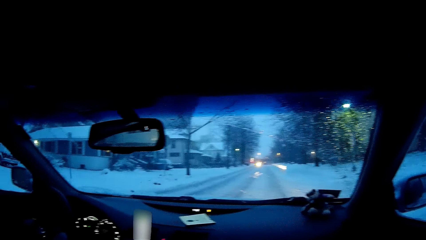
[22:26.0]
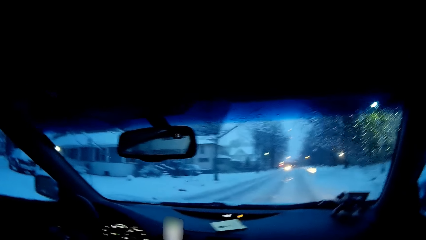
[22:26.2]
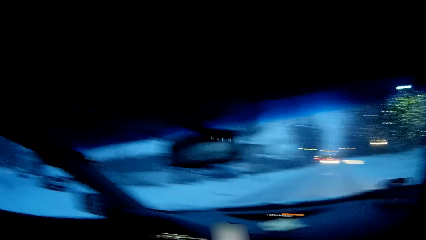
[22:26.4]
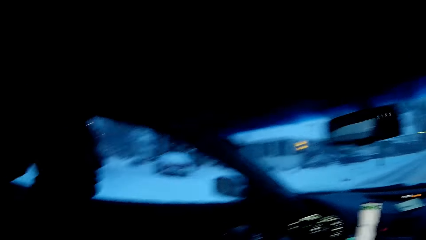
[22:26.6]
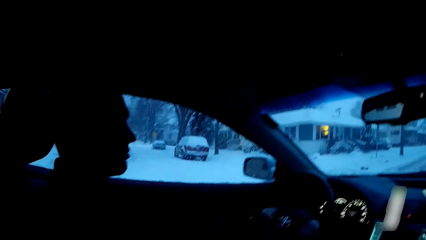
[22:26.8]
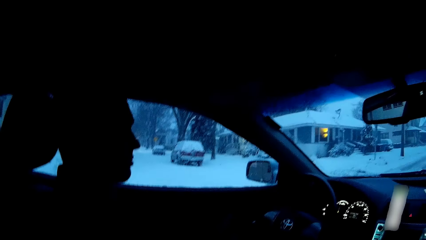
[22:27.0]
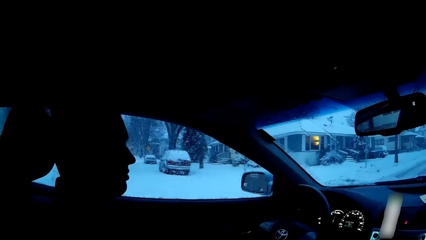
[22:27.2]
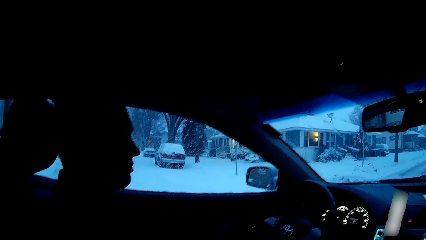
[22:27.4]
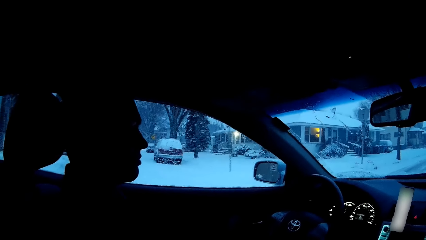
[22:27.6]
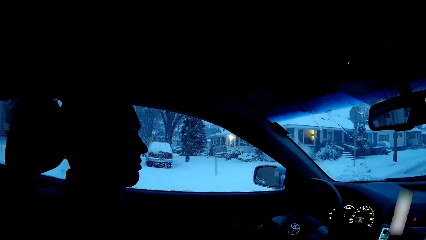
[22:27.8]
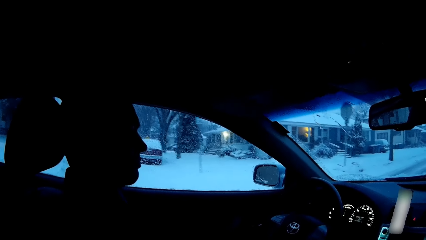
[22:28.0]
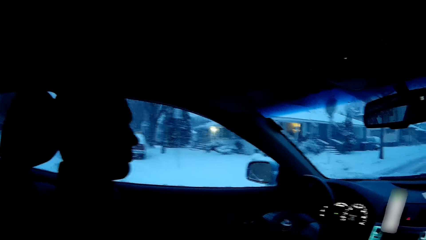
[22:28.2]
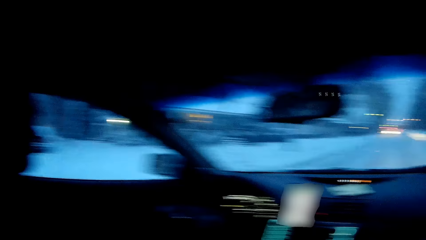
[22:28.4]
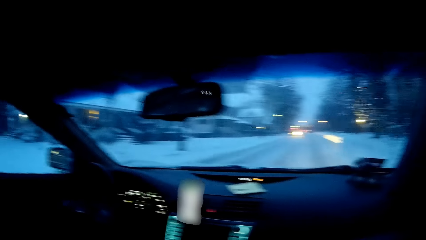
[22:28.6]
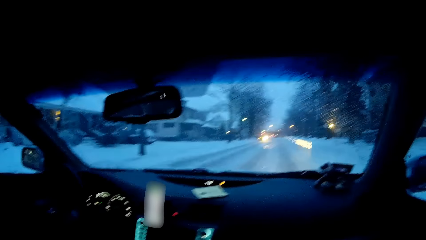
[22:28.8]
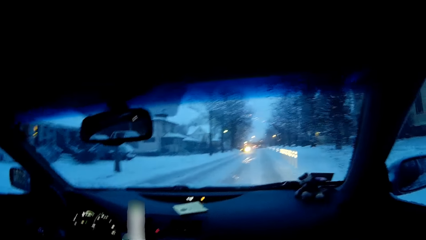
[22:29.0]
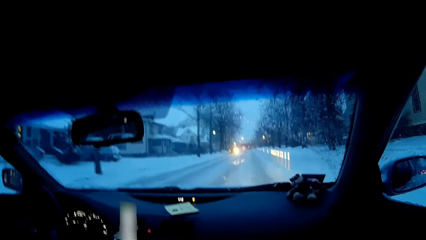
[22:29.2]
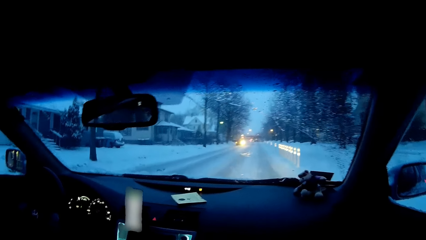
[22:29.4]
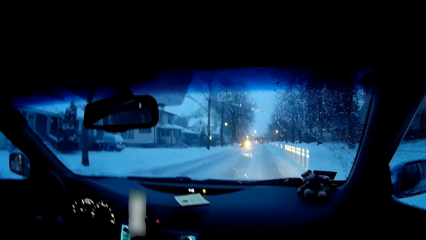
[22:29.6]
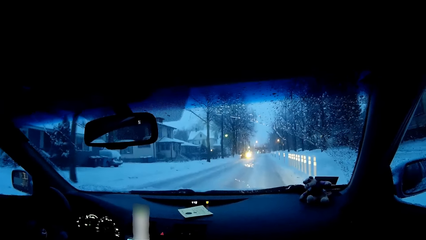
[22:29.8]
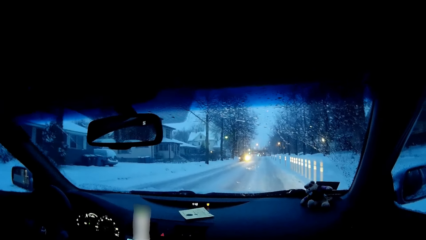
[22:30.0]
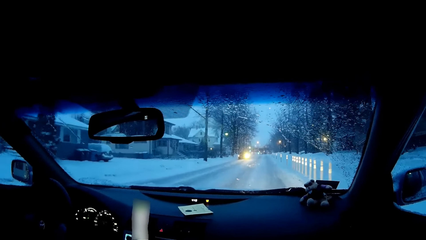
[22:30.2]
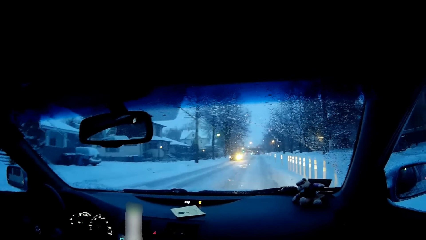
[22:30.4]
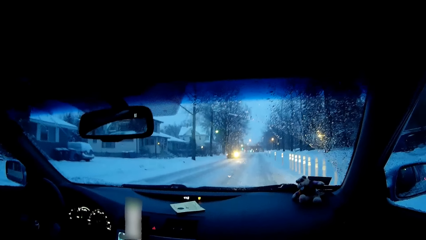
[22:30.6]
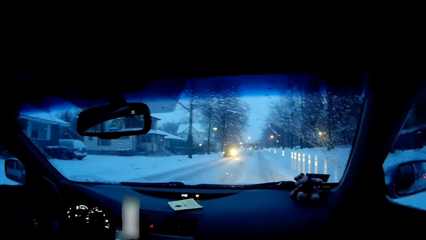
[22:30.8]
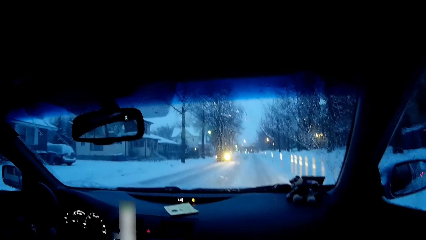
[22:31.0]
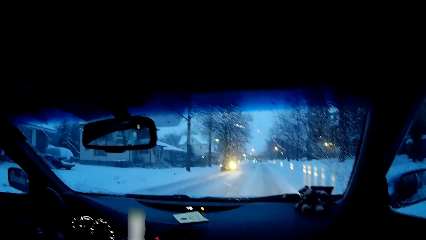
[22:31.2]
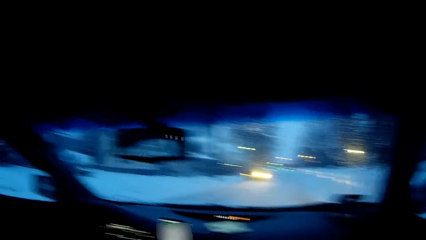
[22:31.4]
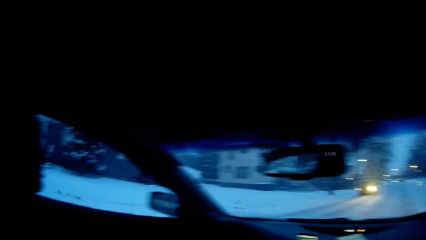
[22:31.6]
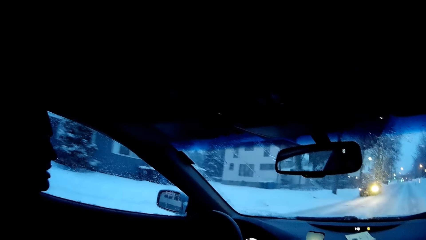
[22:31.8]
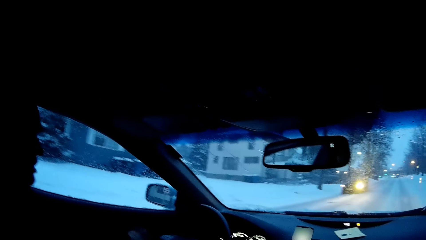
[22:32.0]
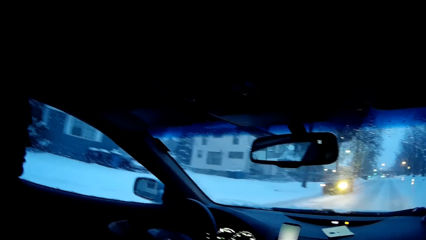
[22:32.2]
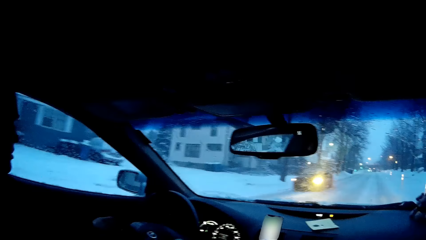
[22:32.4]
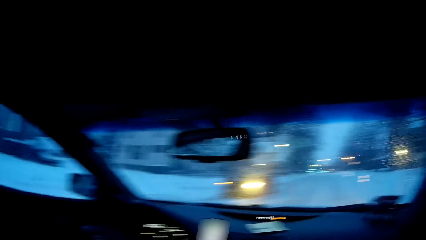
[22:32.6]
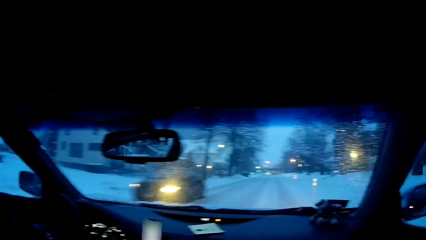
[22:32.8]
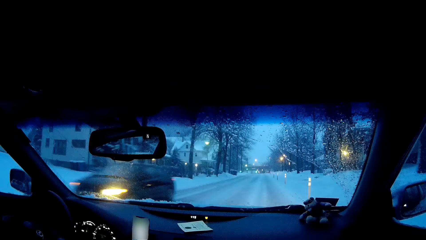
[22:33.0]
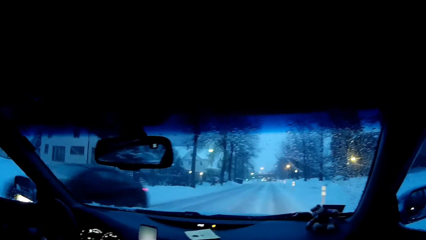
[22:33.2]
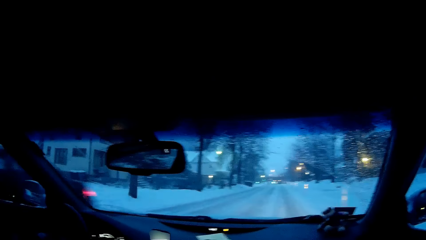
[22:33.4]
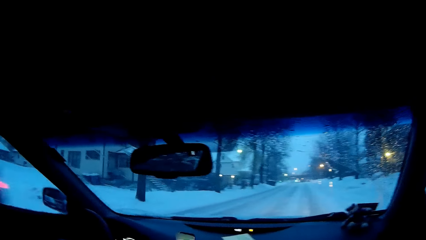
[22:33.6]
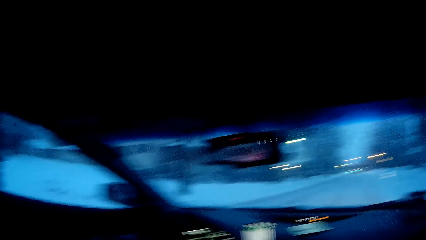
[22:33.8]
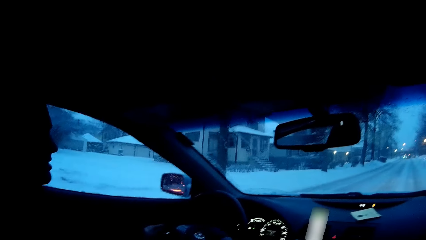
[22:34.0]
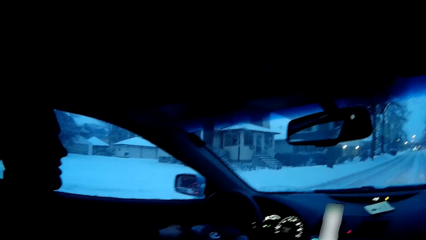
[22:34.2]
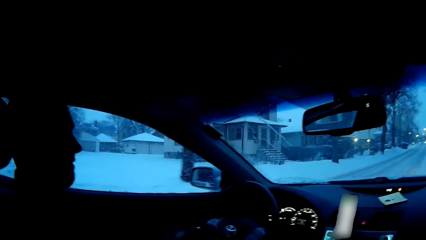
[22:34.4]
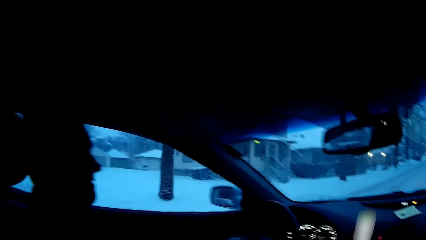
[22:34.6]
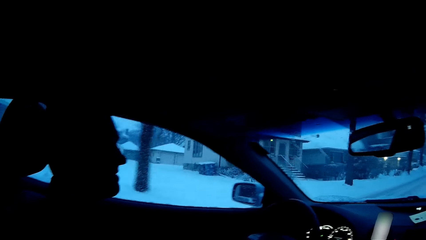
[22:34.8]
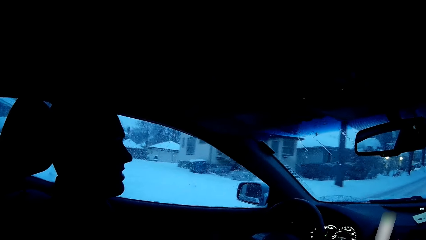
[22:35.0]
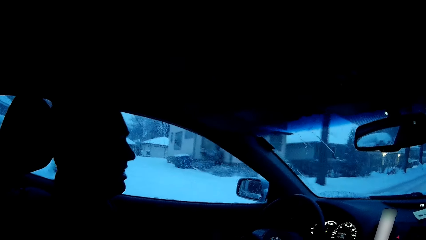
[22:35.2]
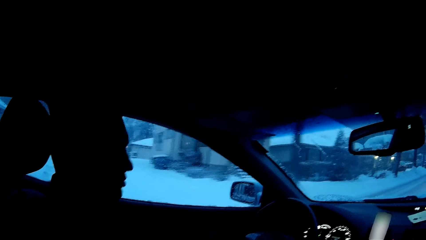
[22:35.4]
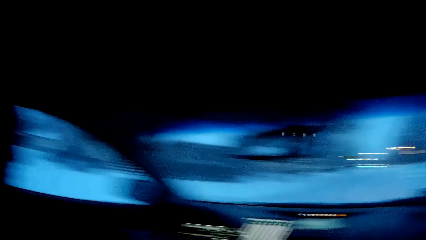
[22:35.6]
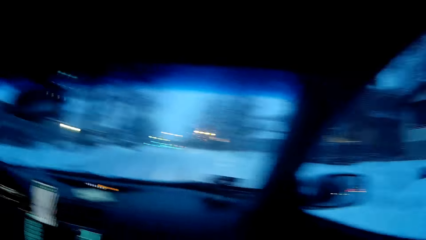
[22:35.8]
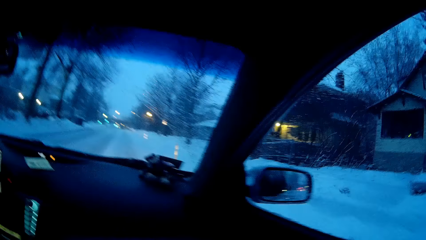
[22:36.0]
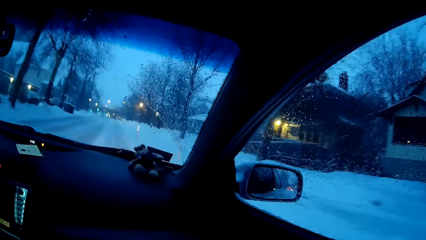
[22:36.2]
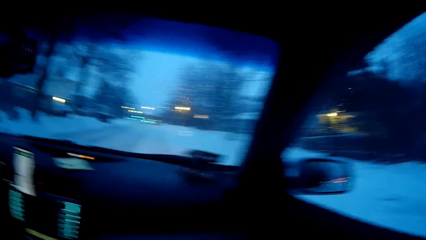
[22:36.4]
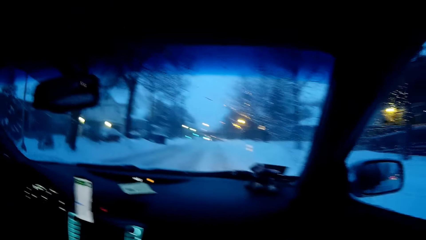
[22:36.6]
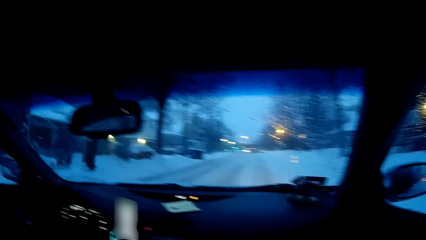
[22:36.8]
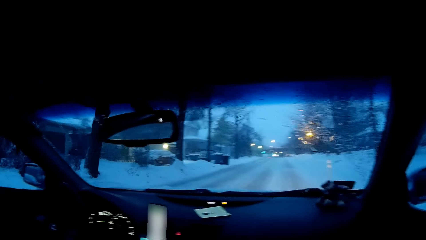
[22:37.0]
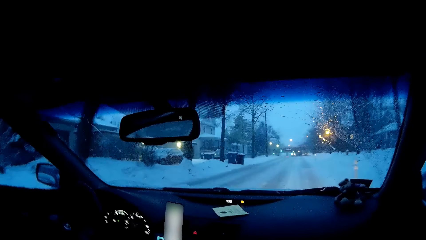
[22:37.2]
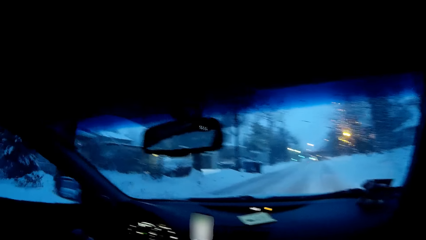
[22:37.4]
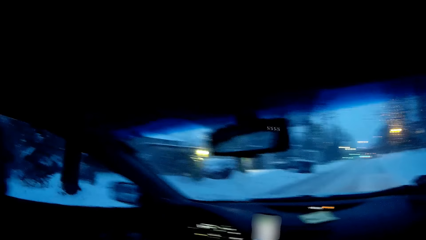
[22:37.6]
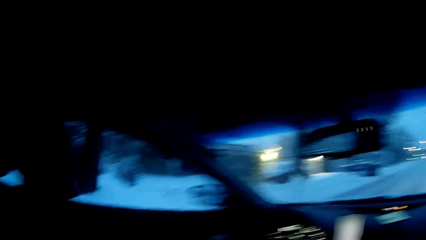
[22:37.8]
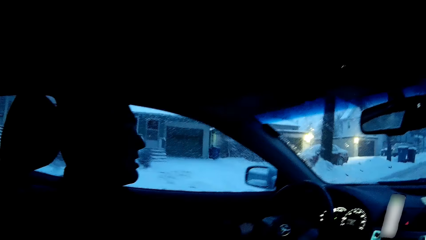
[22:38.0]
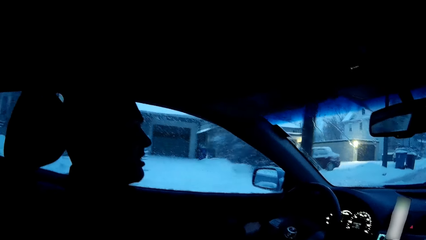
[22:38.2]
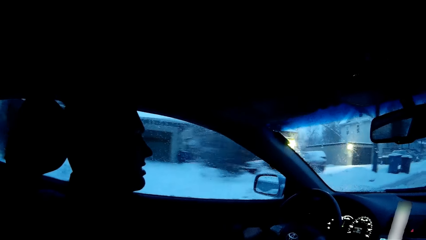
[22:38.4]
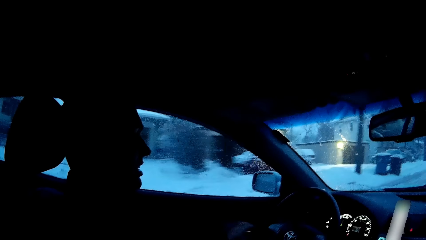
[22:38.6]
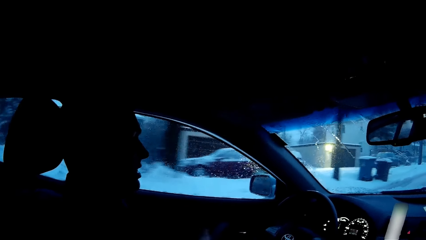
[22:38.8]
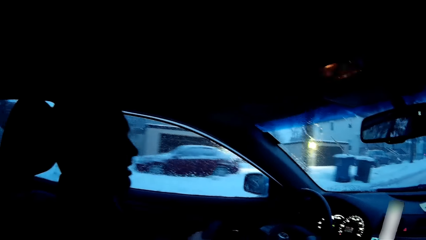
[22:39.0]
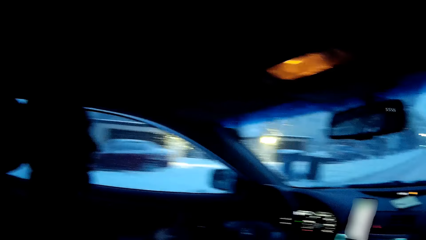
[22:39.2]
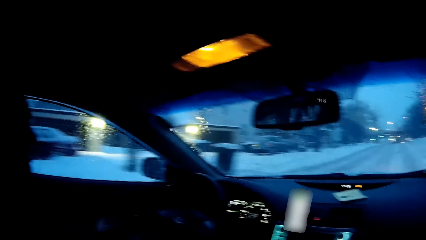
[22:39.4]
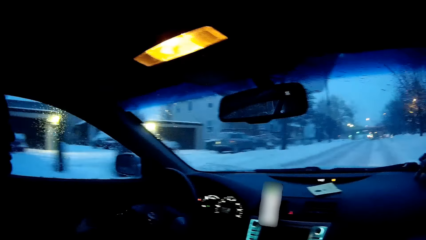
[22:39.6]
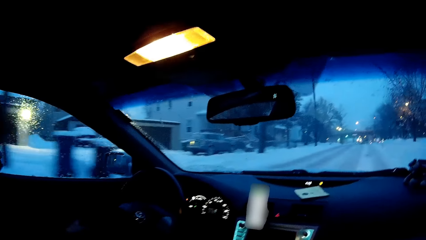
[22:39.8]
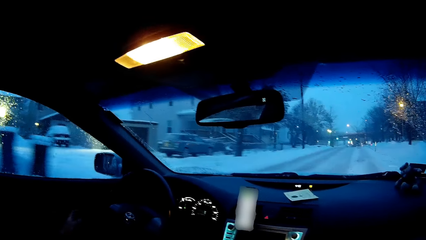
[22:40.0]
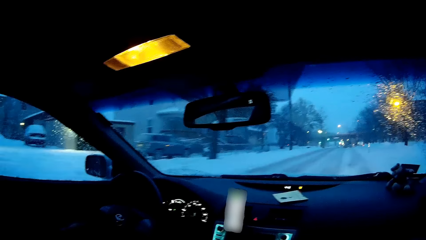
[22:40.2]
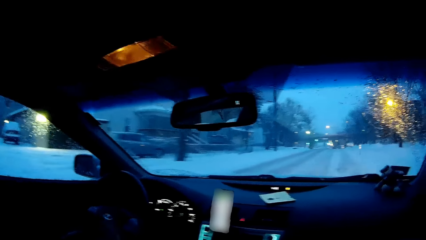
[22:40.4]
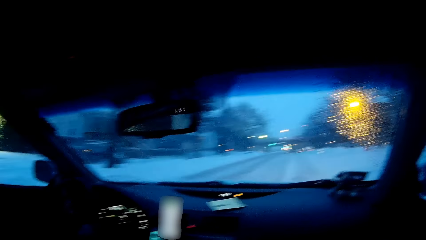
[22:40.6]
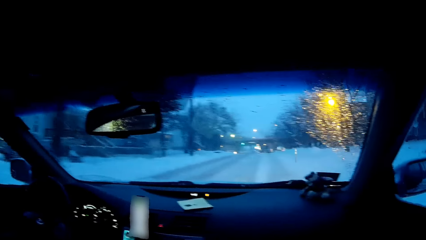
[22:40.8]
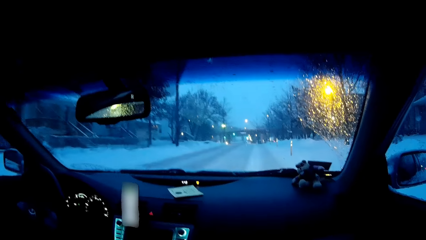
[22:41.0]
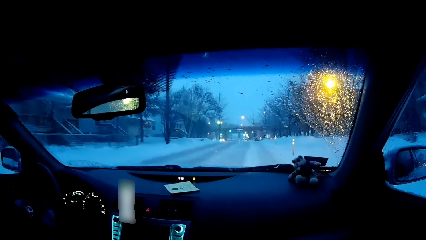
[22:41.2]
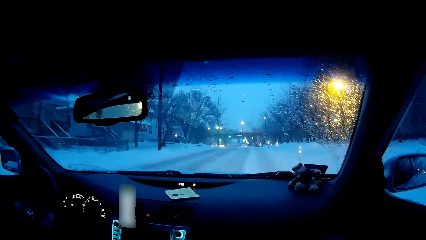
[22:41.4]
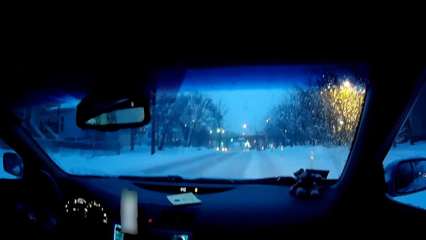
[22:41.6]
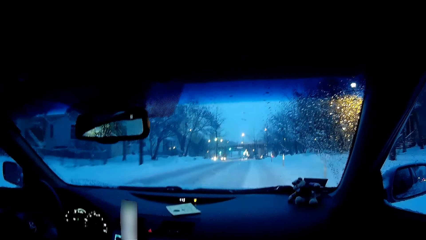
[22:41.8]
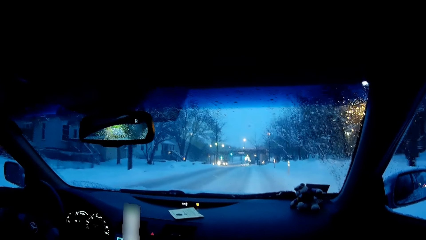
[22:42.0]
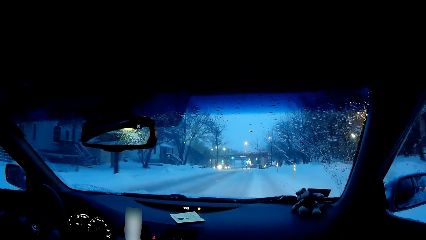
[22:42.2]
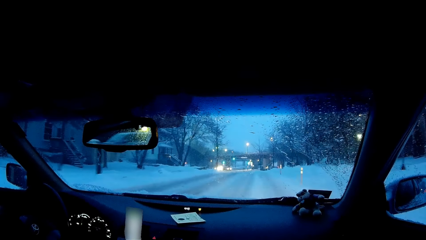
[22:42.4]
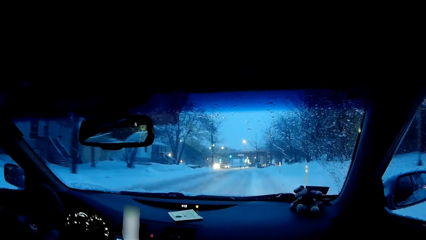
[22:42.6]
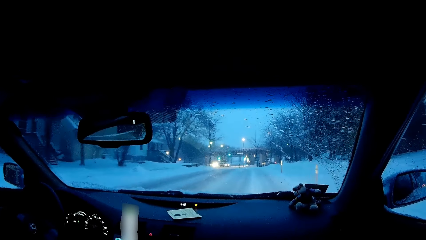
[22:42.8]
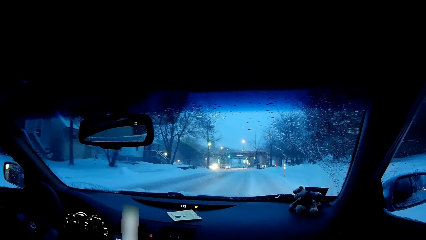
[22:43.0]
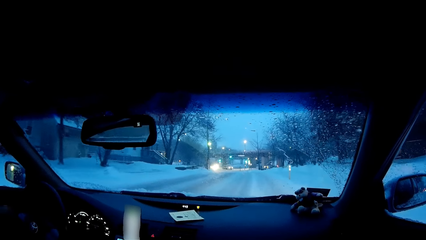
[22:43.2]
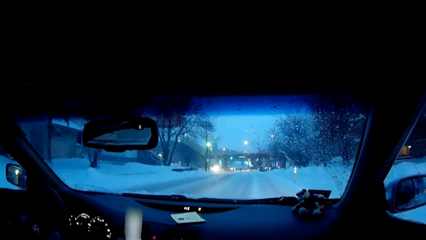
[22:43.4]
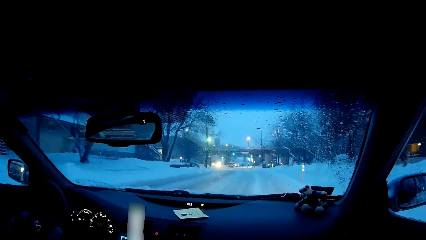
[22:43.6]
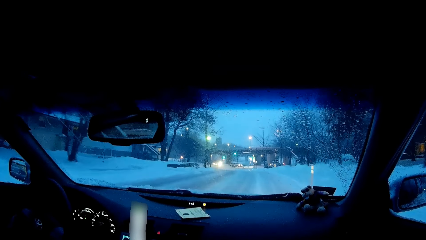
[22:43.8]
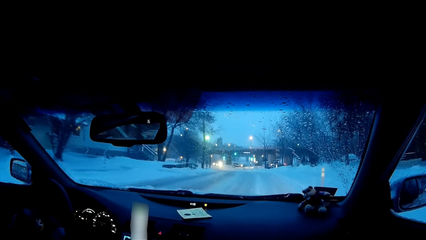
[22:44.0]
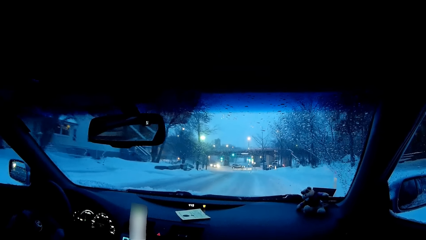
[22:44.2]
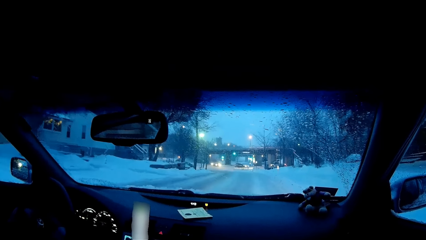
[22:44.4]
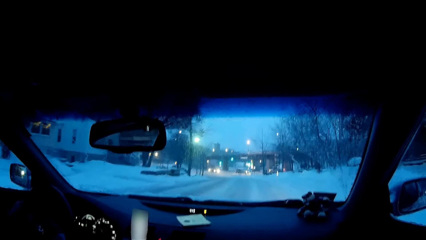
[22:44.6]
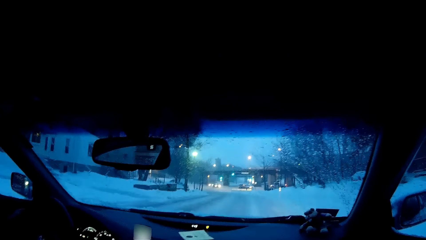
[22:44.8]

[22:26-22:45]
The camera wearer dialogues with a man. The man drives on the road. The camera wearer looks at the man, looks forward, looks at the man, dialogues with the man, and looks forward. The man drives on the road. The camera wearer looks at the man, dialogues with the man, and looks forward. The man drives on the road.
